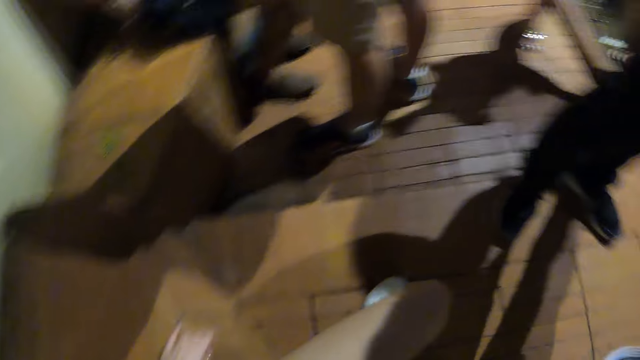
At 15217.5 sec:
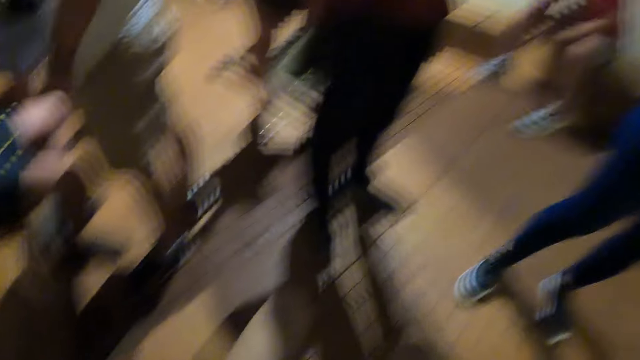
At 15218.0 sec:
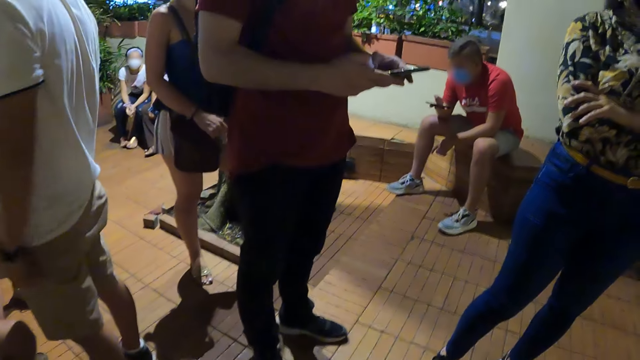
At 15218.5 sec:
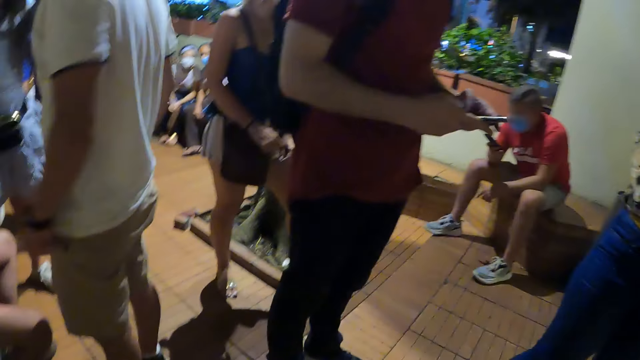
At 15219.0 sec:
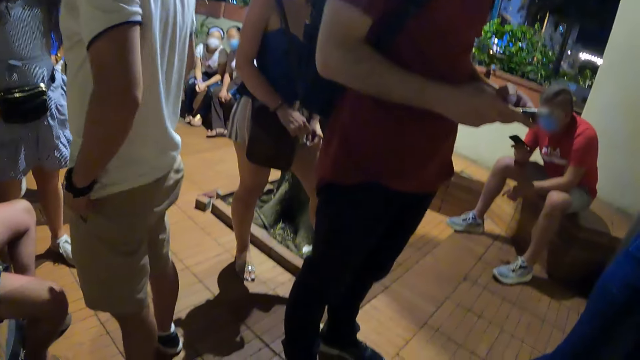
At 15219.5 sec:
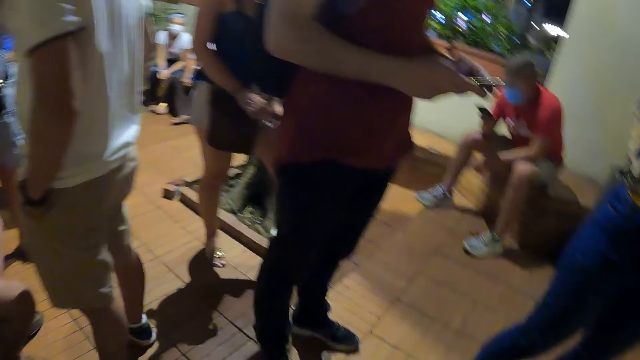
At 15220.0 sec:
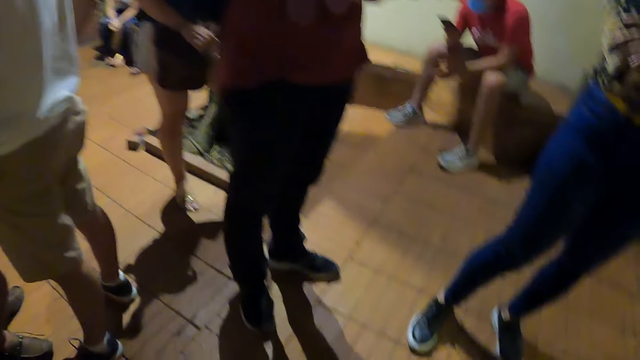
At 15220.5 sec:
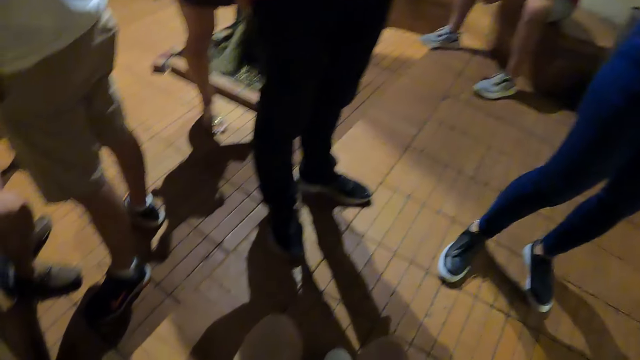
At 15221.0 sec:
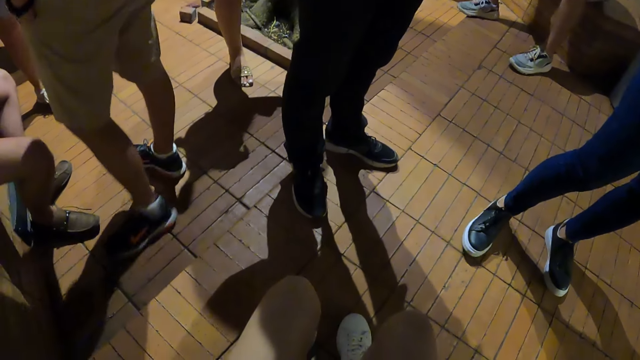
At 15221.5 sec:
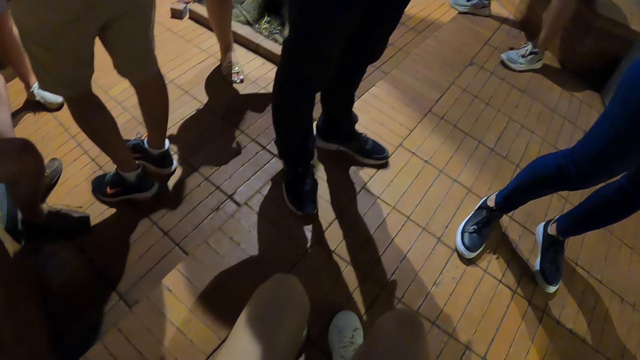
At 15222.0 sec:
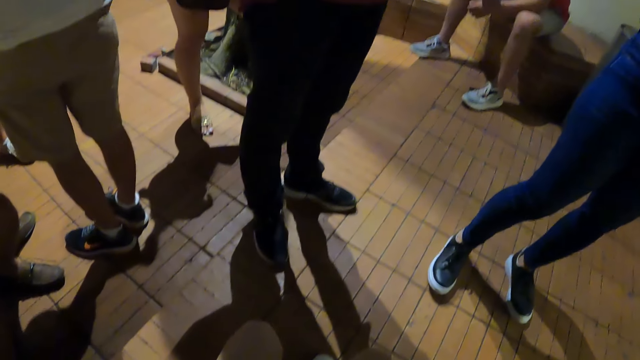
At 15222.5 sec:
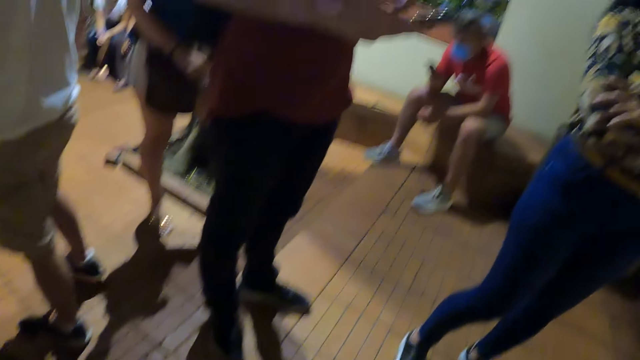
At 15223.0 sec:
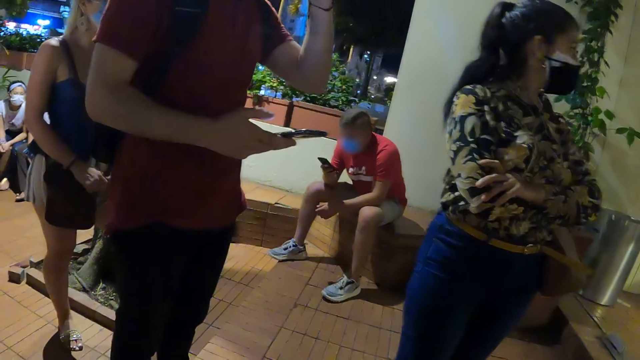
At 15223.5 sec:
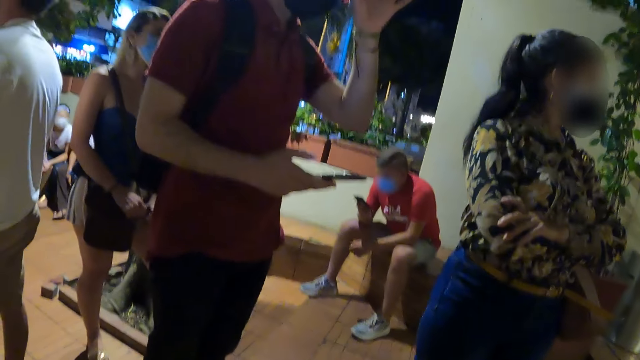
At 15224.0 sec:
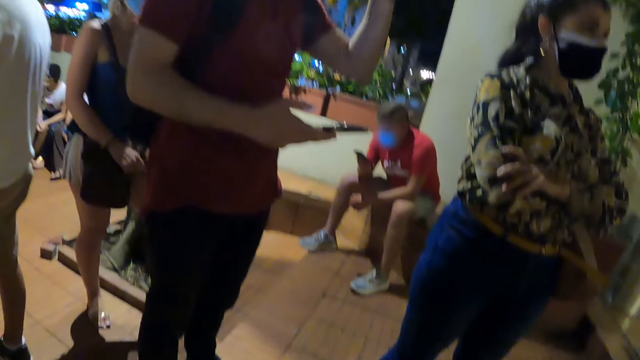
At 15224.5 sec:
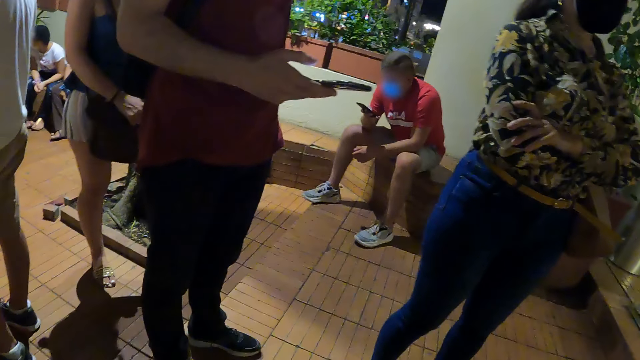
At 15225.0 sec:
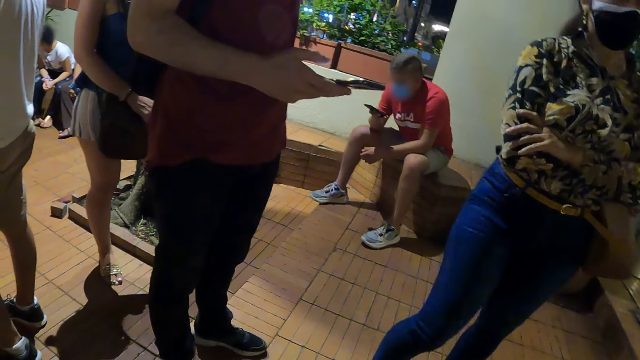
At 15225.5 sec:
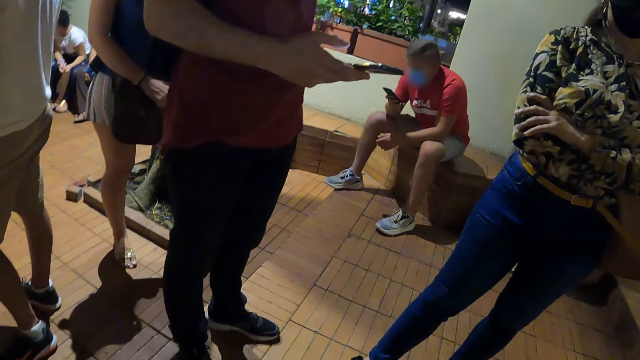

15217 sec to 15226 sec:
The camera wearer rests her hand on the floor. She sits down. She looks around. She looks at a woman. A man scratches his head.

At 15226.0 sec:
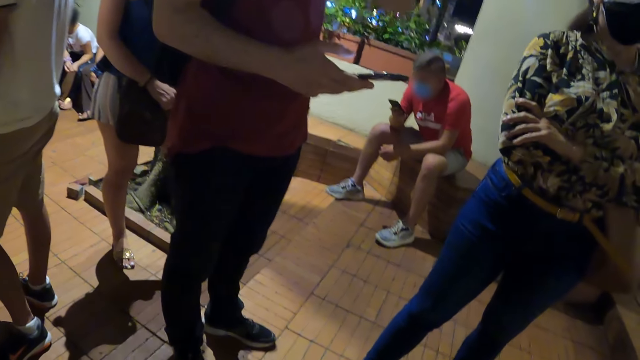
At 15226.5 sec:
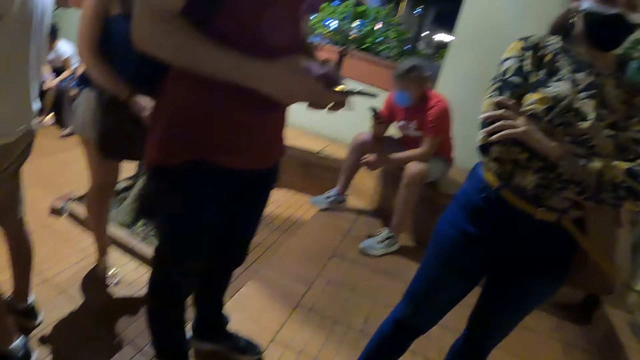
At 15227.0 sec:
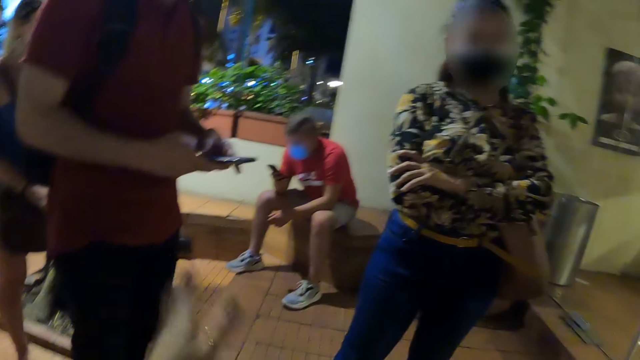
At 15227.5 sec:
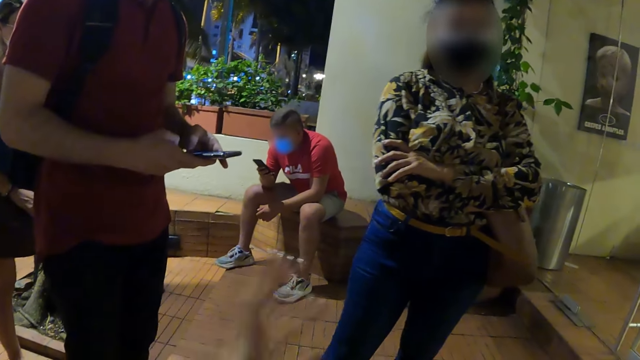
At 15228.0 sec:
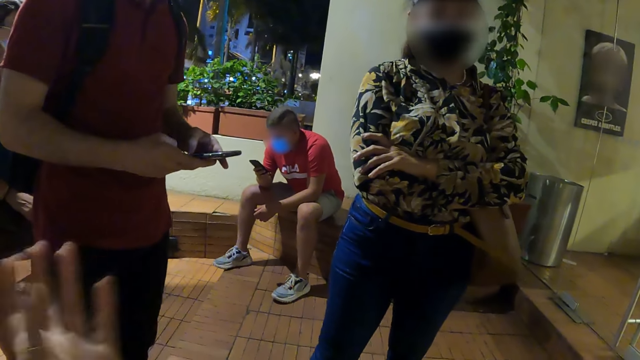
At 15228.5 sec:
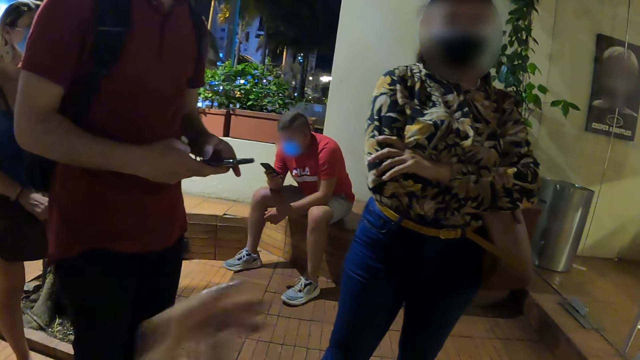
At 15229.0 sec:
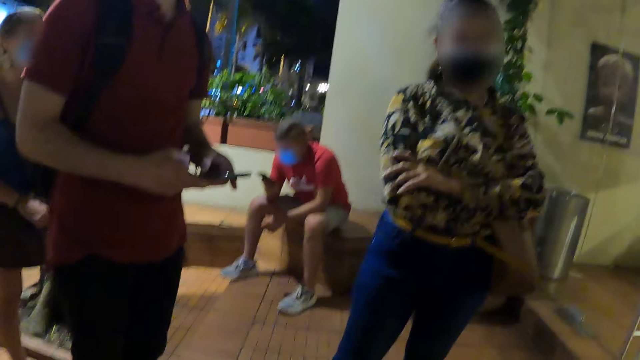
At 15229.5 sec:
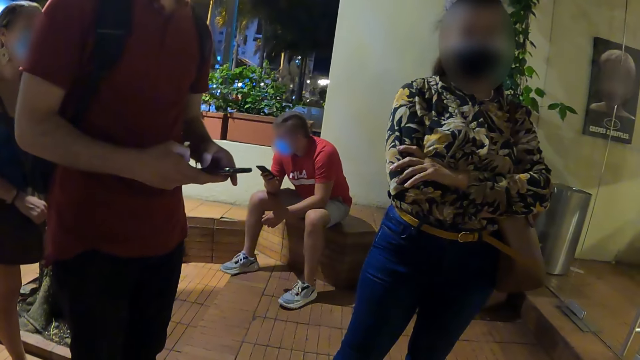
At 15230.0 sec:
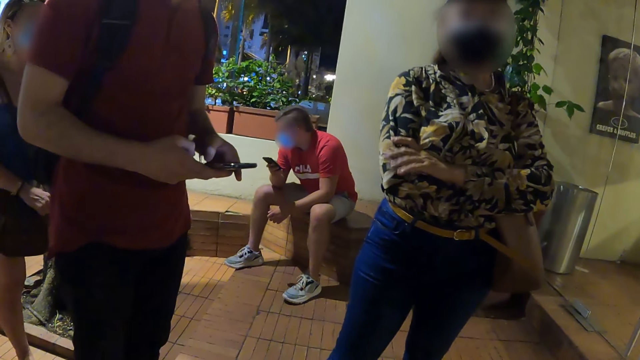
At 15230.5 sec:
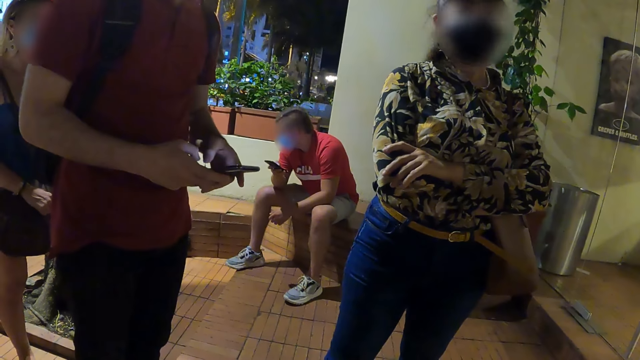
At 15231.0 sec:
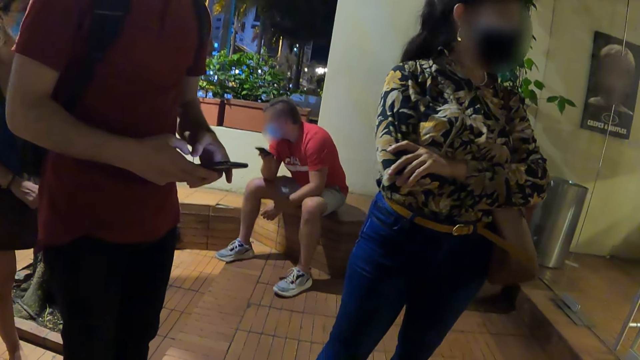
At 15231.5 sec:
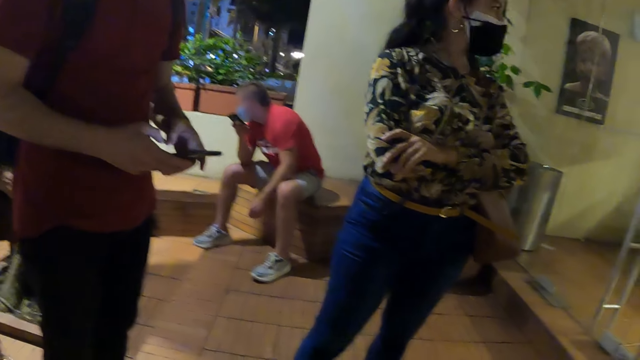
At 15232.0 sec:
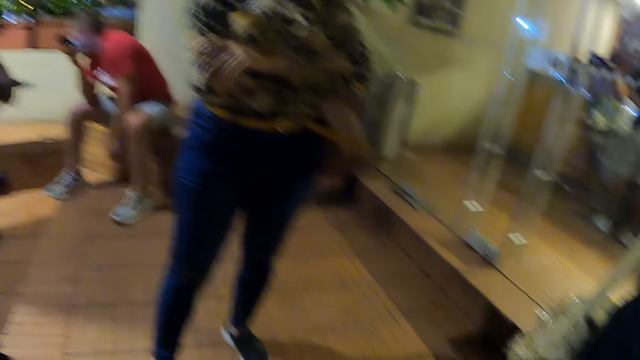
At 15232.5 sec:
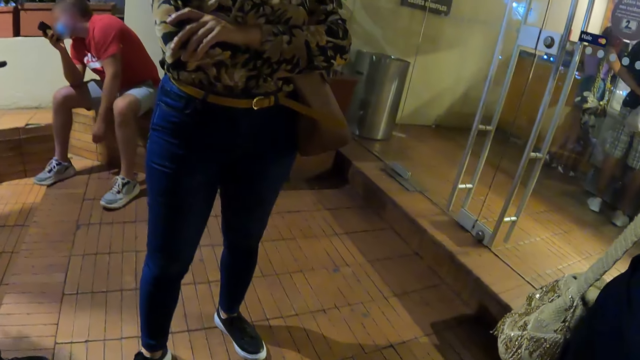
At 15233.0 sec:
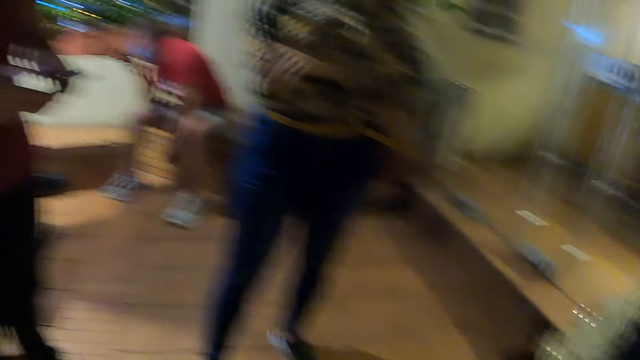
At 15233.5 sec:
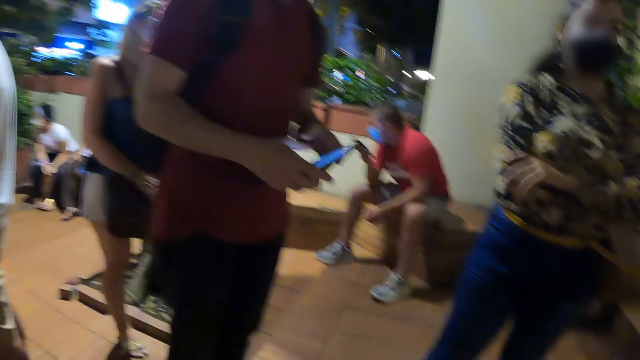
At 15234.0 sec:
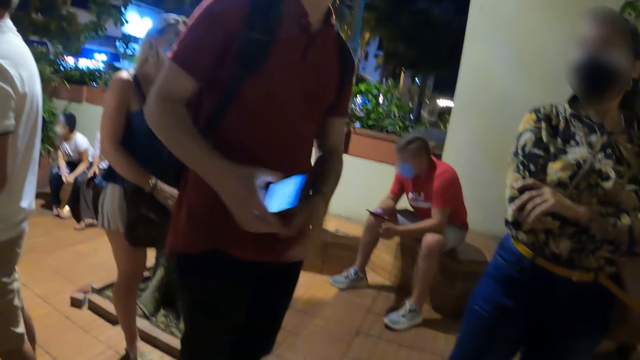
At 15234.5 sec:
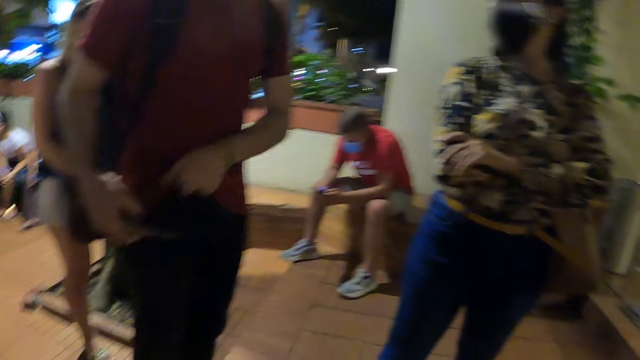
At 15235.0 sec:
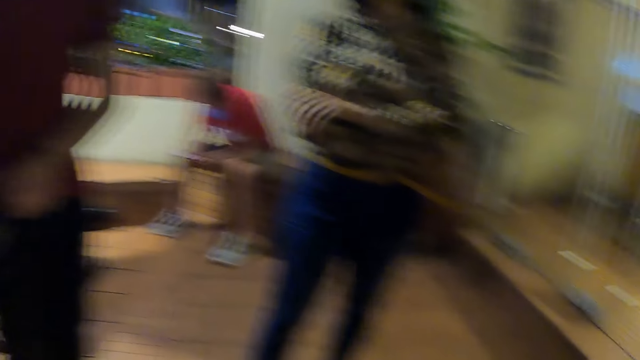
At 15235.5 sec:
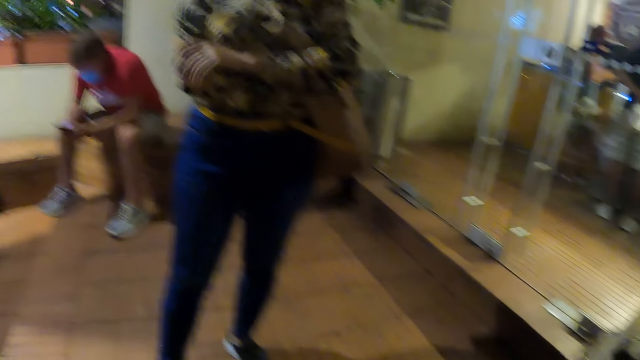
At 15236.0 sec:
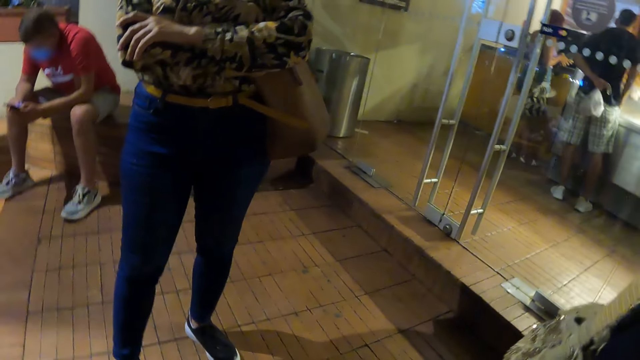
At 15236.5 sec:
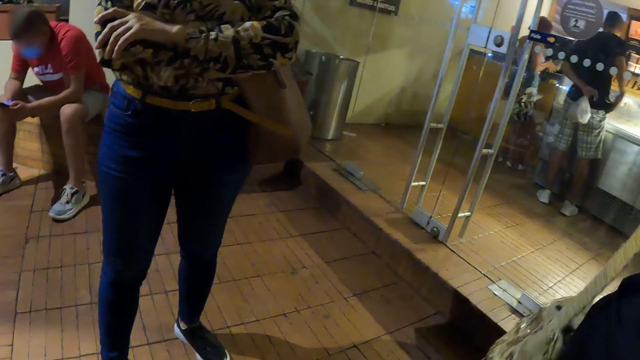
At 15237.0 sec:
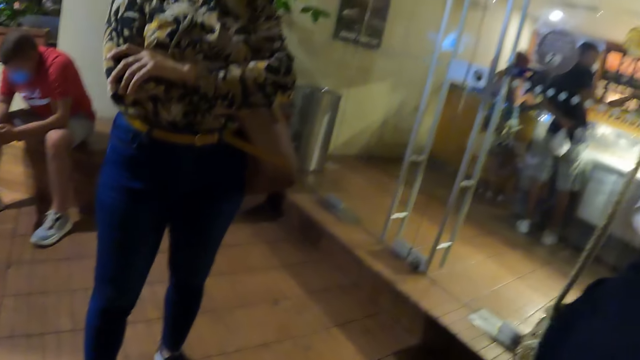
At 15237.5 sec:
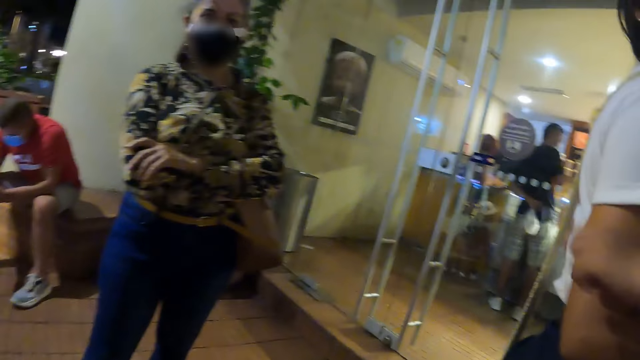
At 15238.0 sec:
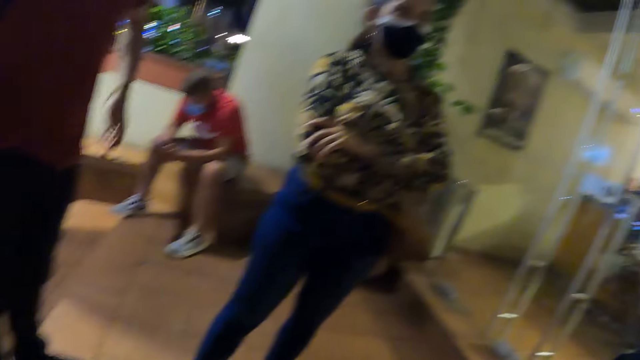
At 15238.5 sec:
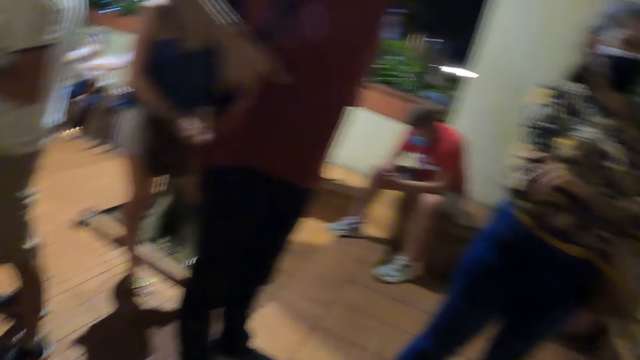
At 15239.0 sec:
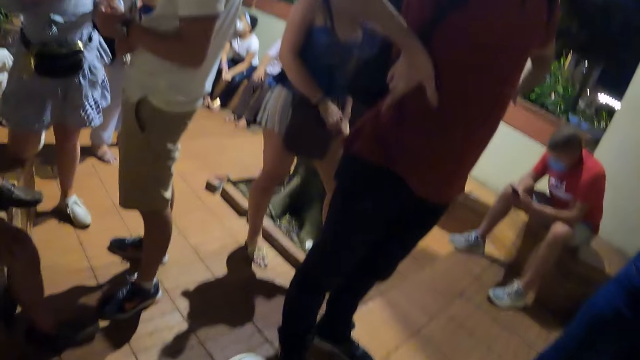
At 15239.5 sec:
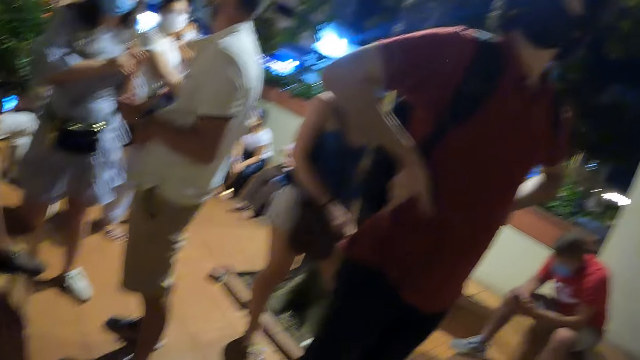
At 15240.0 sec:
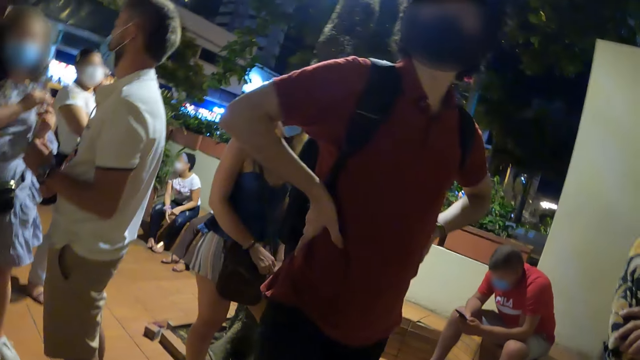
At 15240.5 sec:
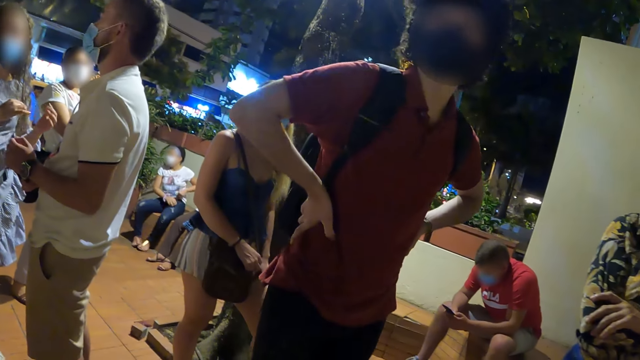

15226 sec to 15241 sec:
The camera wearer moves her hand forward. She makes a gesture. She talks with a man and a woman. The man dials his cellphone. The woman looks around. The man stops and pockets his cellphone. The camera wearer looks around. The man puts his hands on his waist.
